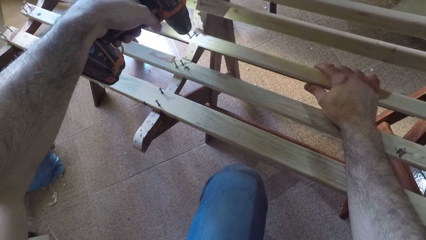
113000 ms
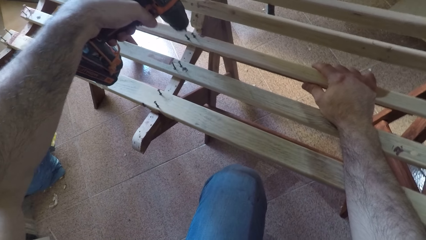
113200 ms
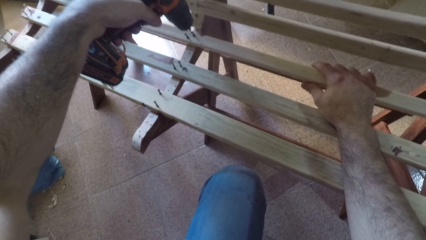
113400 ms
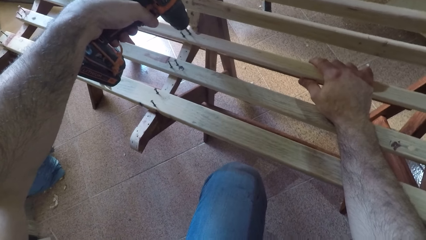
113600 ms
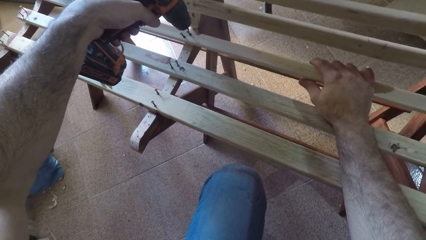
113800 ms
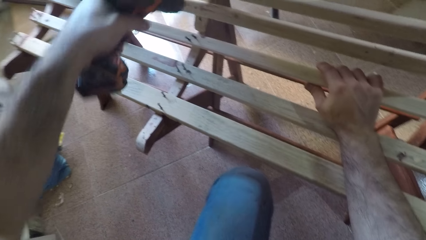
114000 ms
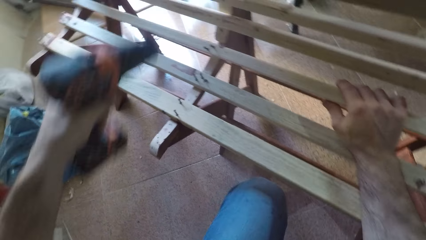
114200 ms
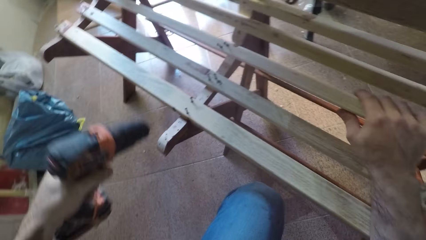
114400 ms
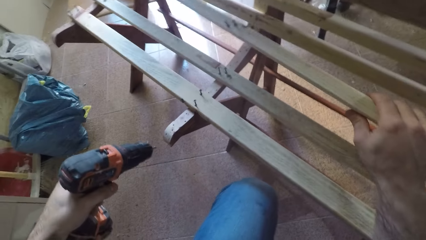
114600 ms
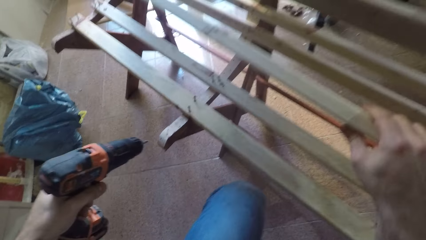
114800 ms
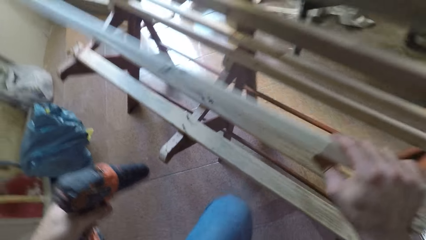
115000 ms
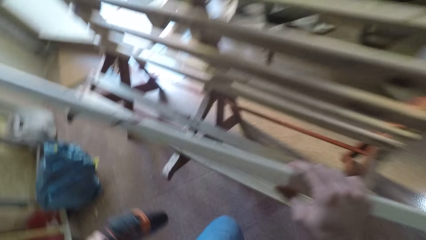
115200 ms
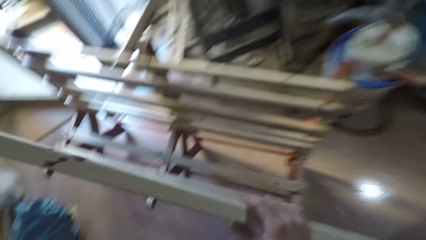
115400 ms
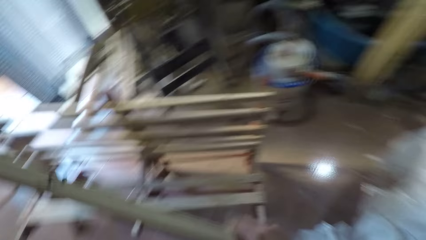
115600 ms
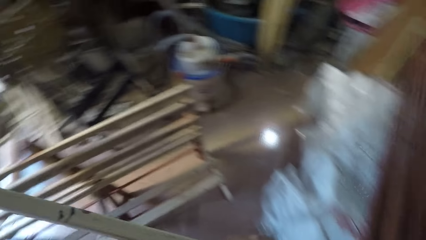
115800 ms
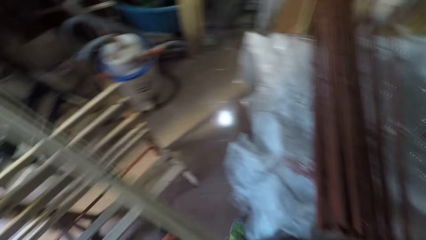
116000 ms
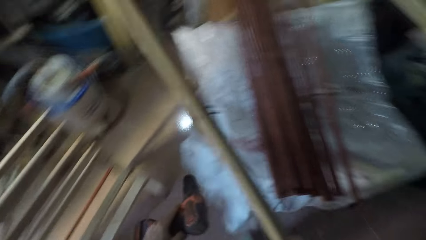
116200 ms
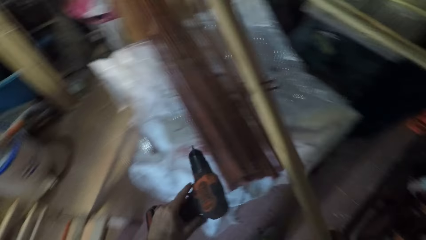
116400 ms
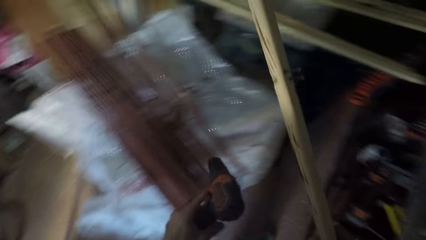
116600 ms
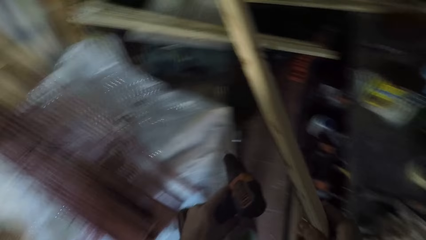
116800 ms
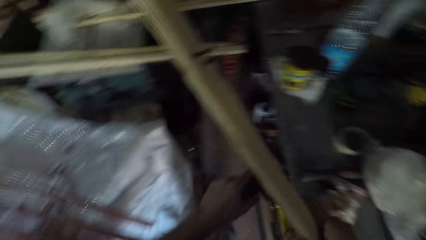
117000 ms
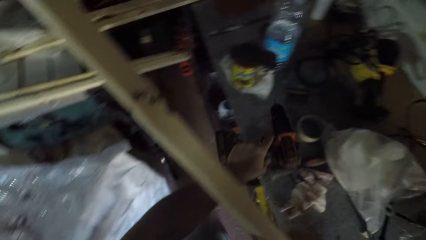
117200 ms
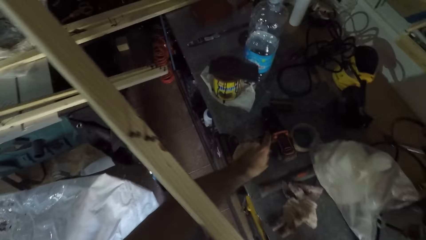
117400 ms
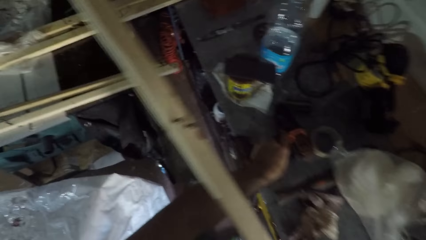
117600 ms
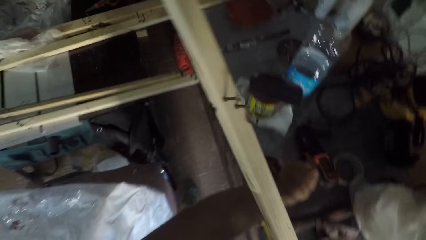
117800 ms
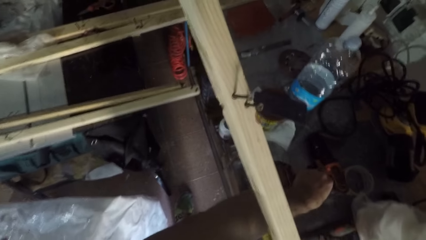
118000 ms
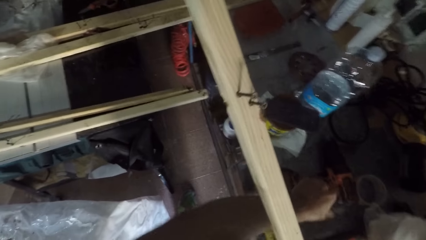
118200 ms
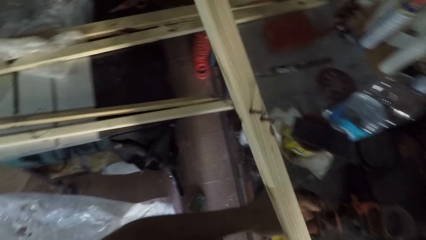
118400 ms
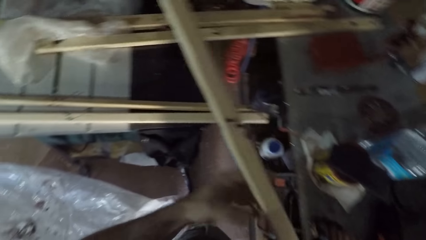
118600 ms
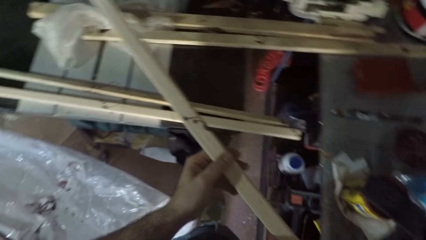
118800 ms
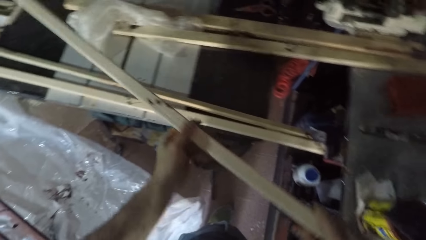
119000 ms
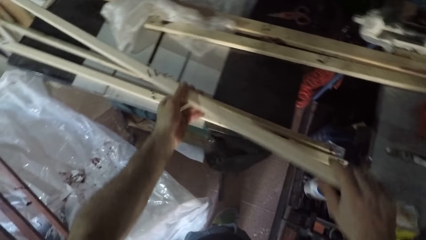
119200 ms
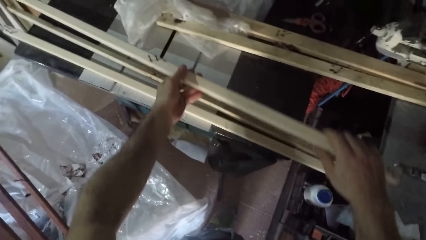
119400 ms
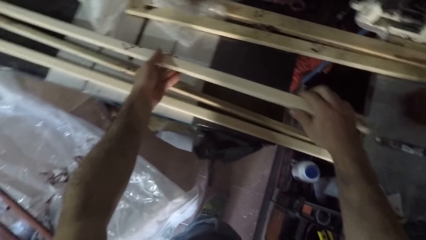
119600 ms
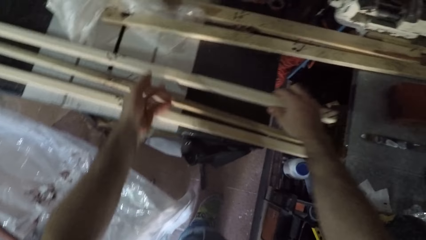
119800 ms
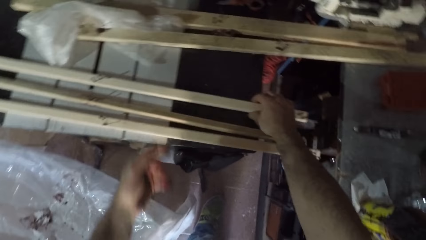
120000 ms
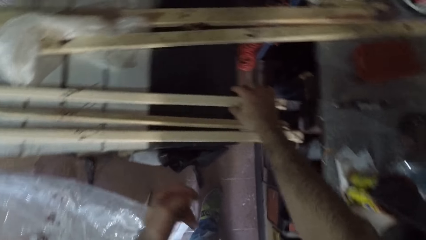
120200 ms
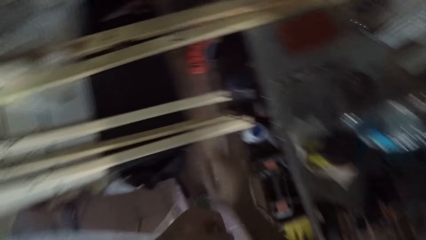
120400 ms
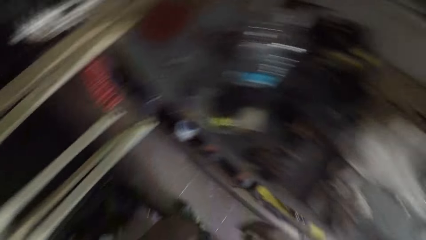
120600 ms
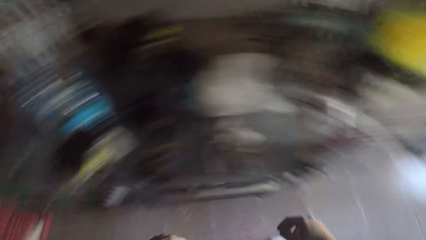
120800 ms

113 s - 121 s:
The camera wearer drives a nail into a piece of wood. He carries the plank of wood with his right hand. He moves away a nail gun. He removes the piece of wood. He stands up. He walks around the garage. He turns right. He takes a few steps forward. He drops the hand drill on a table to his right. He holds the plank of wood with both hands. He drops the plank of wood on the woodworking machine. He turns back.

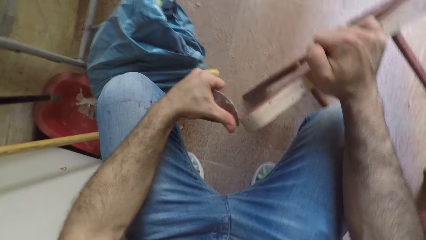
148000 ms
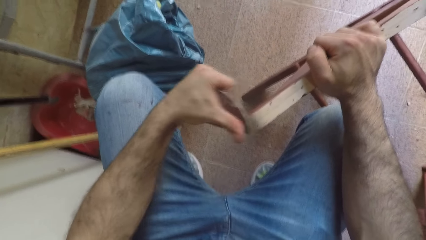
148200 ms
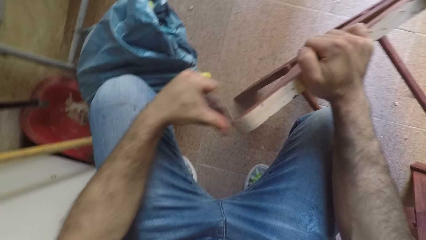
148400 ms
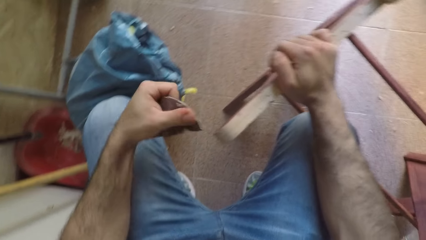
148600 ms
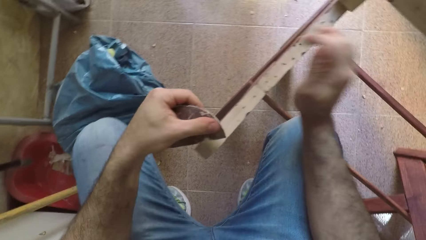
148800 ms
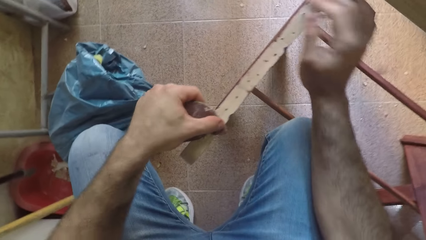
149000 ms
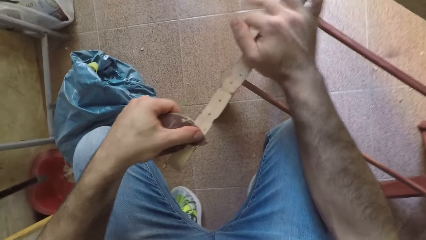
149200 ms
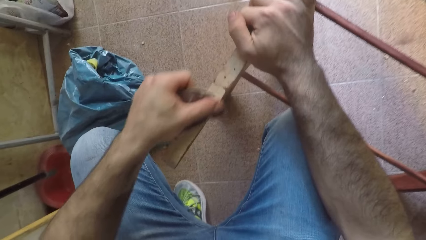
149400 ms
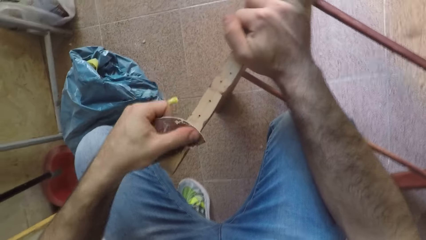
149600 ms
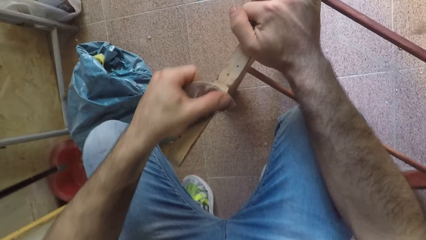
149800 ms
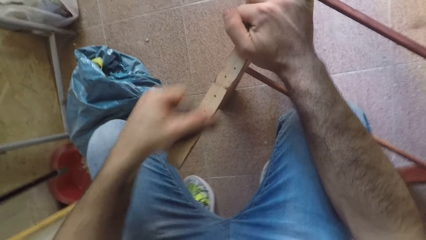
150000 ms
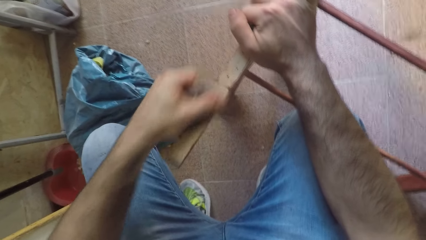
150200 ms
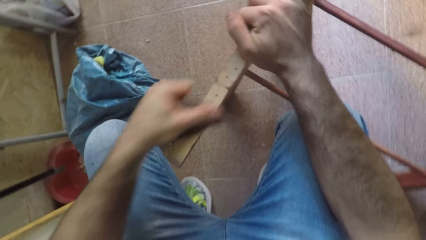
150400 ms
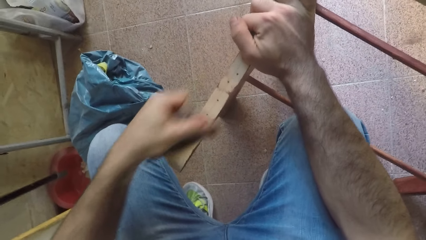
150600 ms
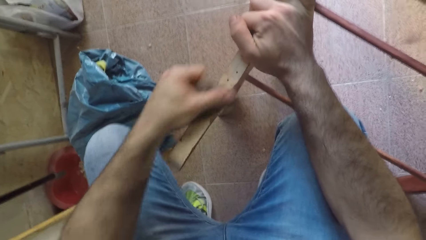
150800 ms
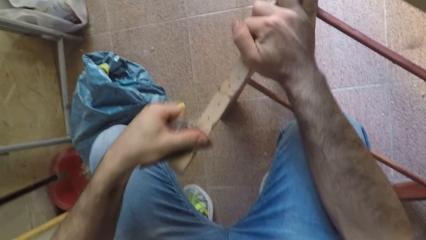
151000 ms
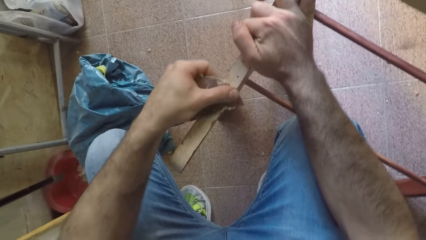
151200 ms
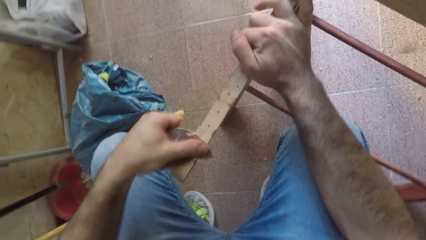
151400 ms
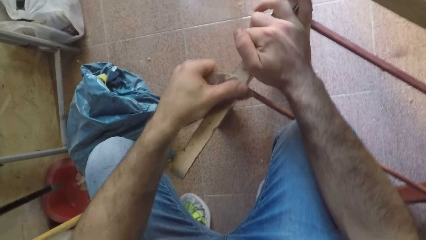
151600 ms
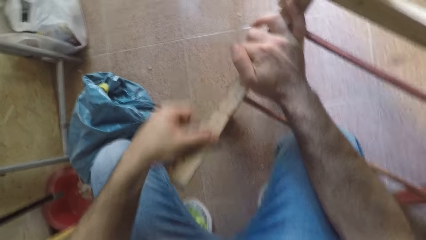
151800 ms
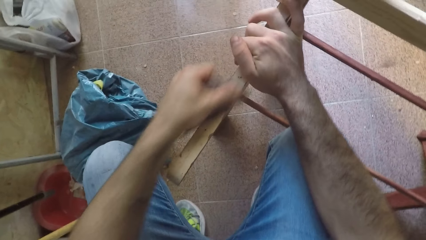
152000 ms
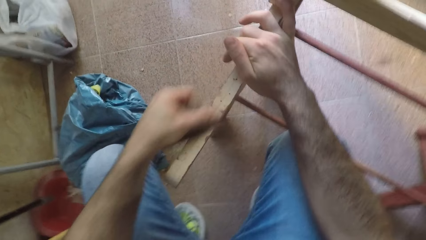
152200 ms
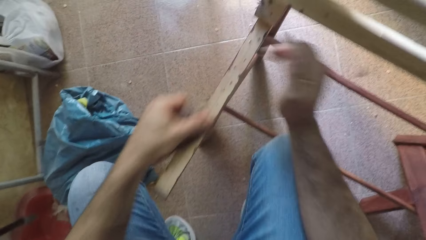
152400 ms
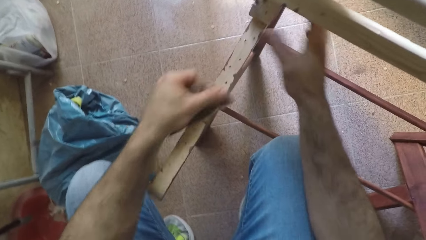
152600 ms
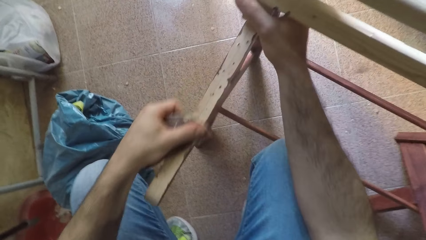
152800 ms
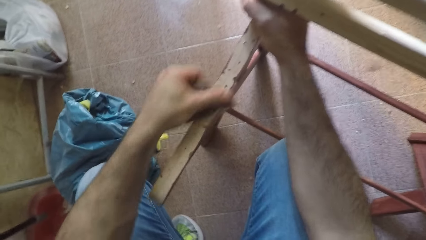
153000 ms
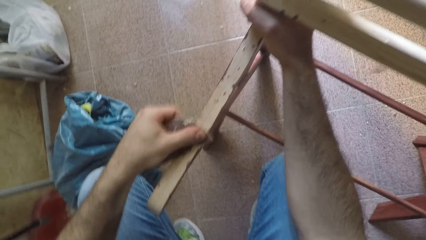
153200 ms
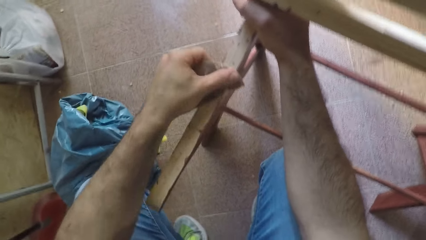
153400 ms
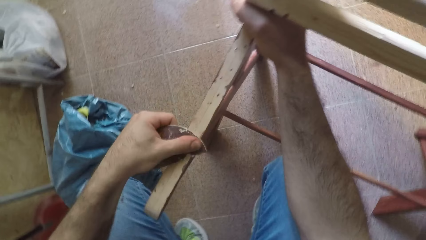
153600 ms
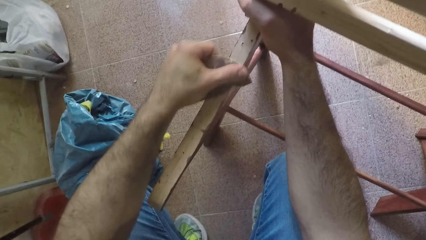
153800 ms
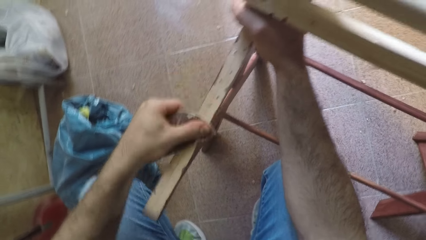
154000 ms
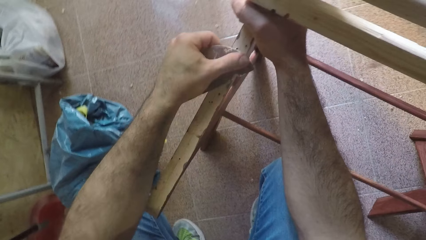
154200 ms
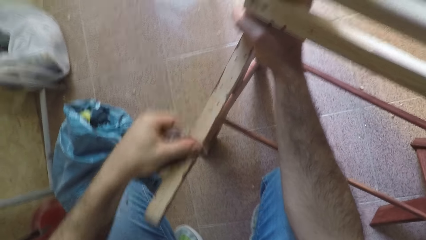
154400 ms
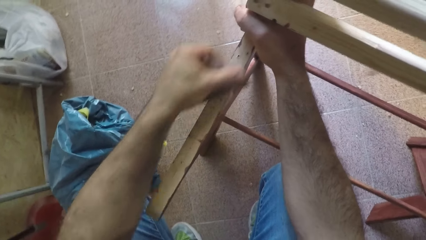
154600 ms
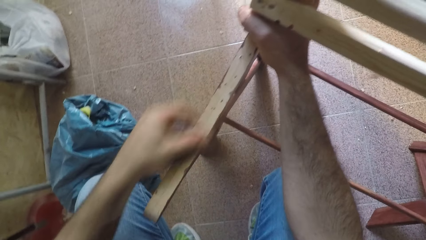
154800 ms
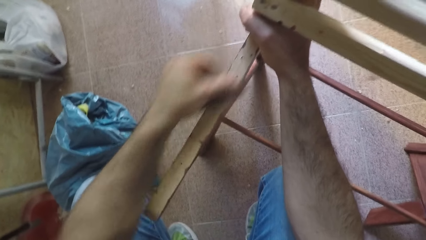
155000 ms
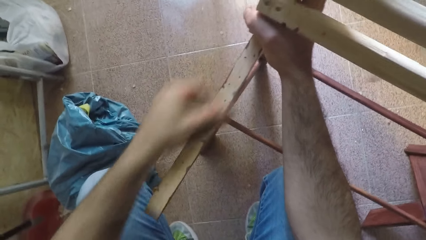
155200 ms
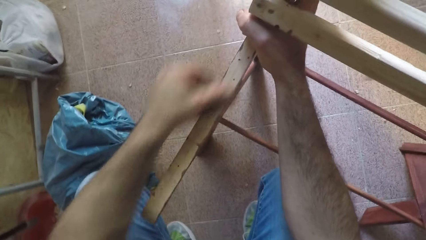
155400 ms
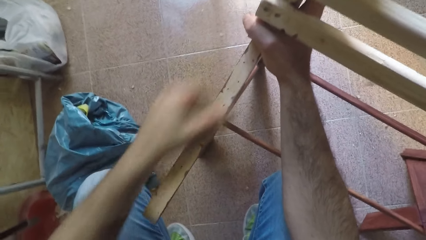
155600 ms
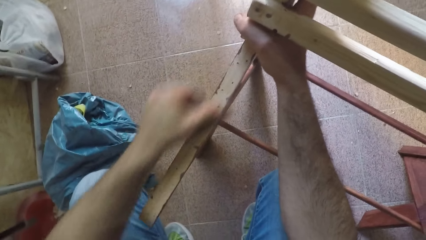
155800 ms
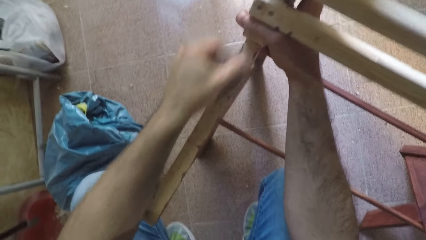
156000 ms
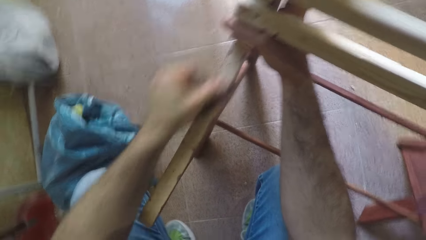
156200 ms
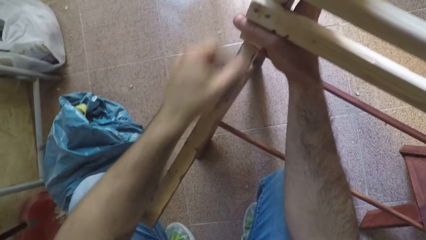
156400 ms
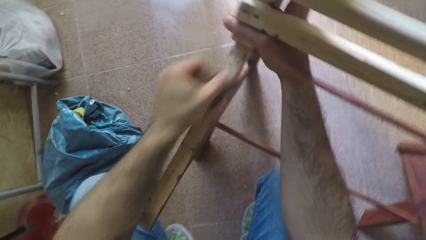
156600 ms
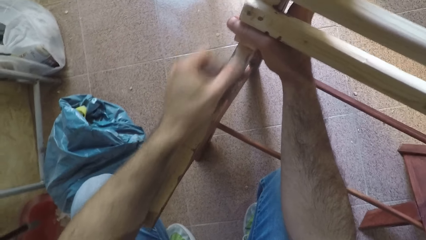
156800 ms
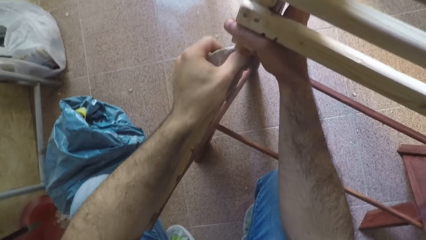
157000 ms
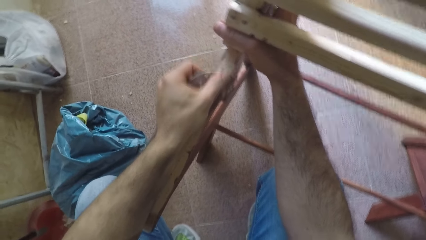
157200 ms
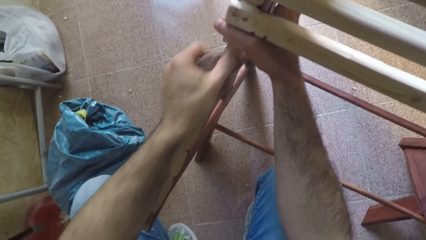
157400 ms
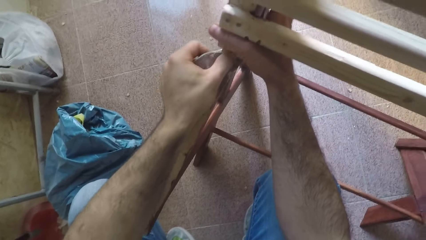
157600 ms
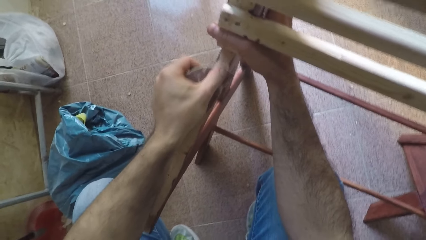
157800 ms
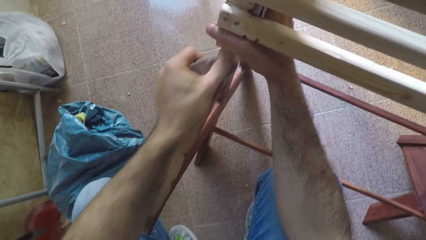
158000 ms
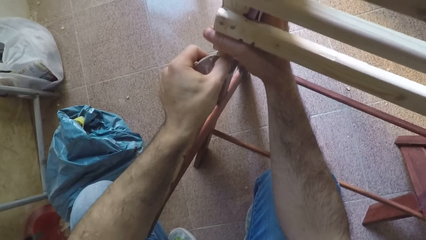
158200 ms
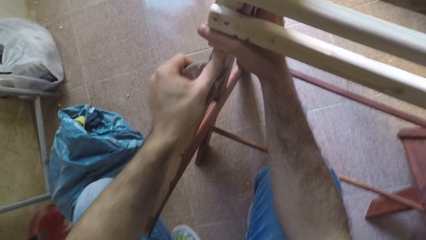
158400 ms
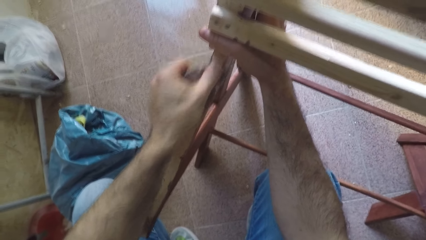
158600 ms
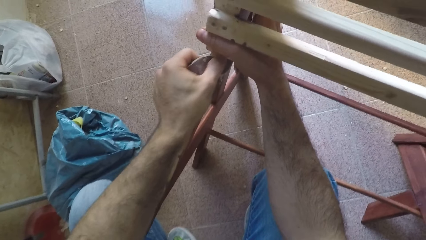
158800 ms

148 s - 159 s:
The camera wearer moves a hand to the piece of wood. They sand the piece of wood with a sandpaper. They move hands to the edge of the piece of wood. They sand the piece of wood with the sandpaper.
